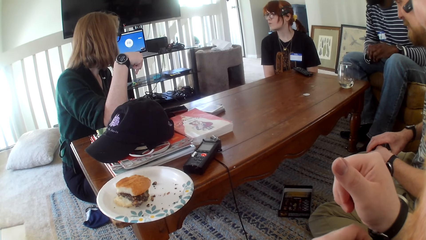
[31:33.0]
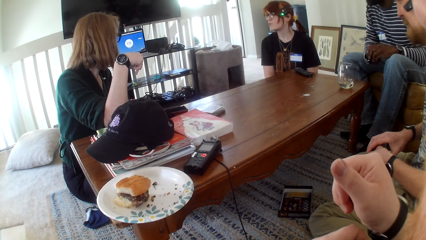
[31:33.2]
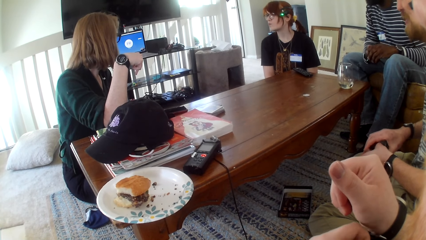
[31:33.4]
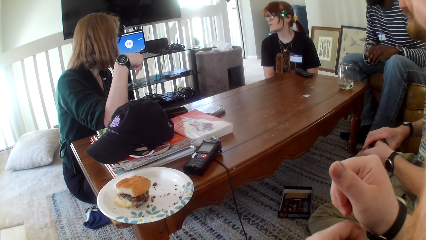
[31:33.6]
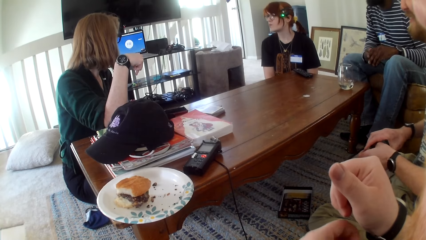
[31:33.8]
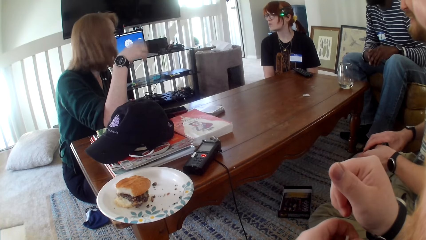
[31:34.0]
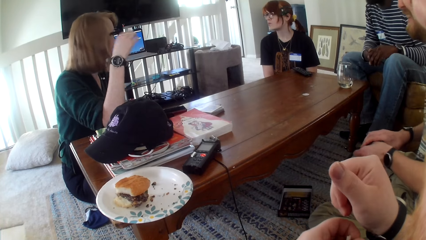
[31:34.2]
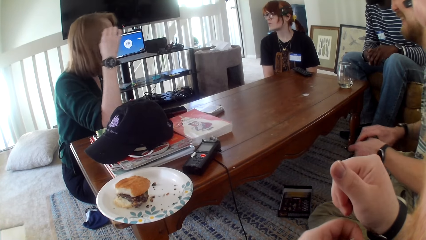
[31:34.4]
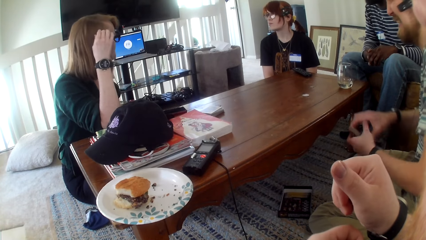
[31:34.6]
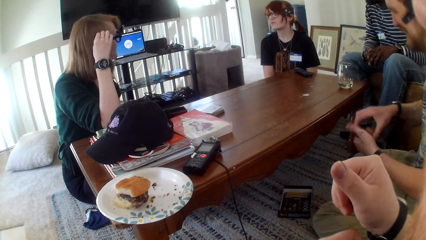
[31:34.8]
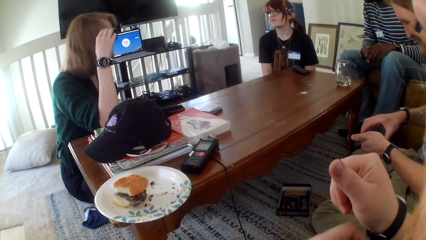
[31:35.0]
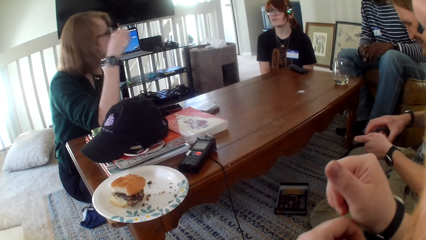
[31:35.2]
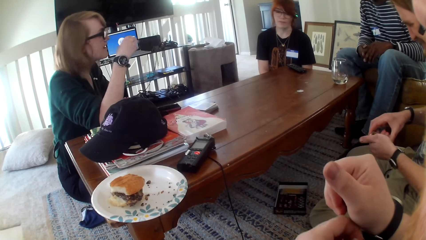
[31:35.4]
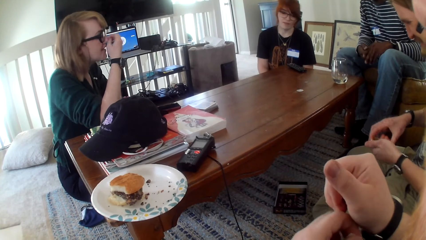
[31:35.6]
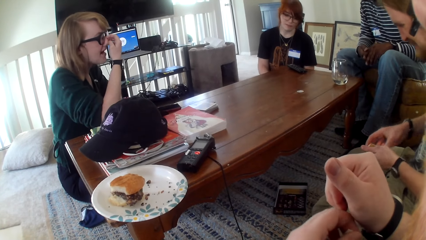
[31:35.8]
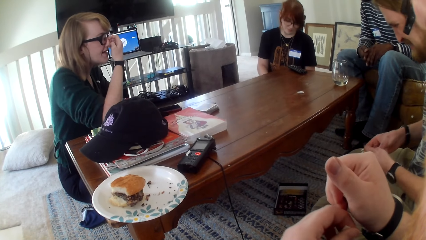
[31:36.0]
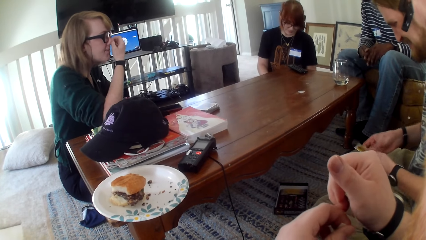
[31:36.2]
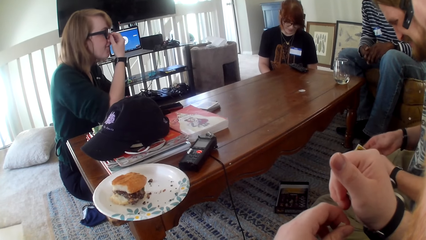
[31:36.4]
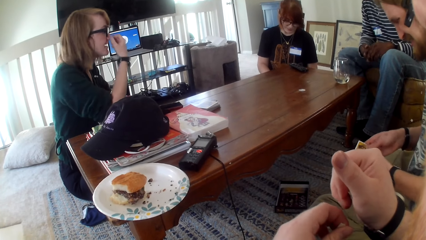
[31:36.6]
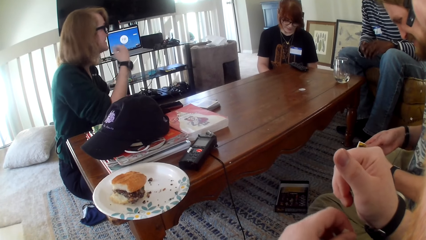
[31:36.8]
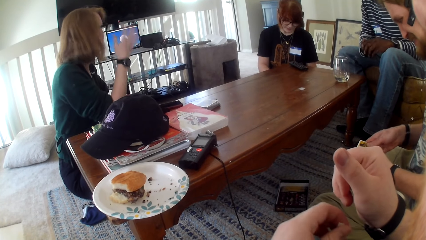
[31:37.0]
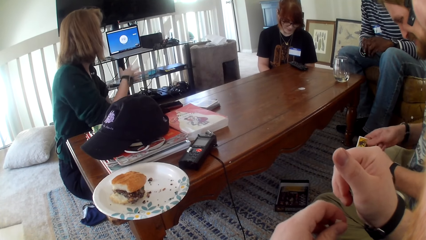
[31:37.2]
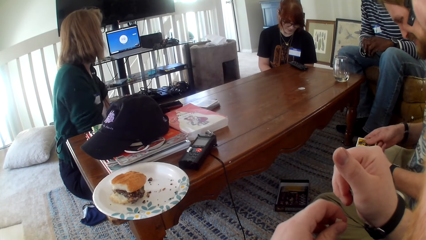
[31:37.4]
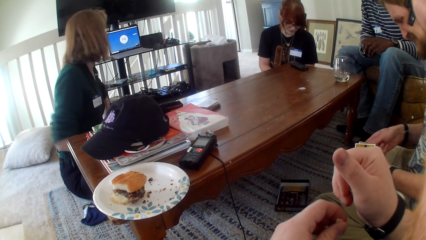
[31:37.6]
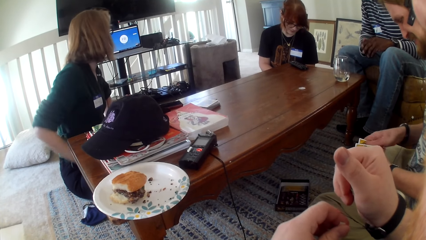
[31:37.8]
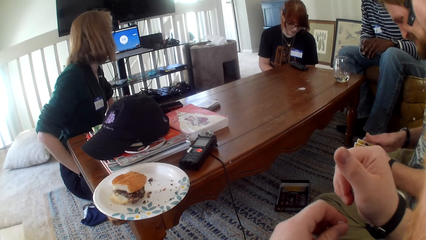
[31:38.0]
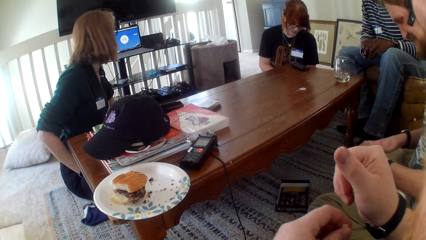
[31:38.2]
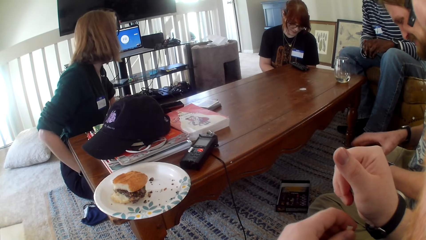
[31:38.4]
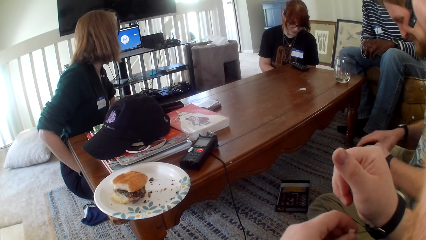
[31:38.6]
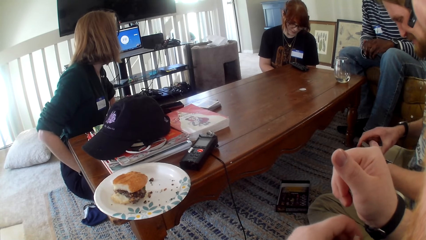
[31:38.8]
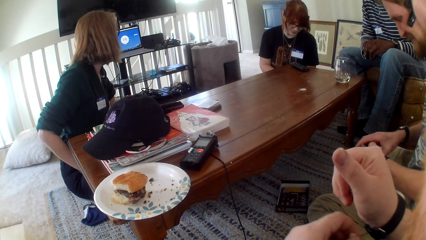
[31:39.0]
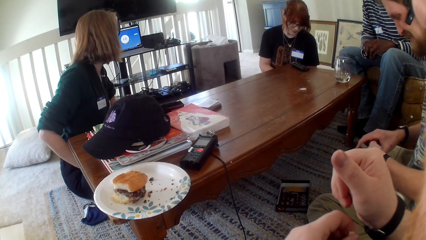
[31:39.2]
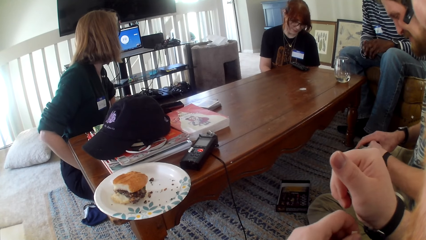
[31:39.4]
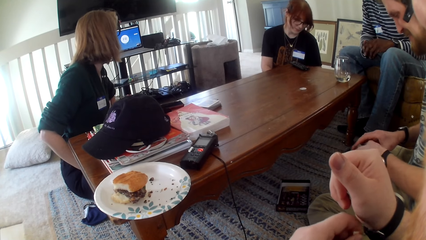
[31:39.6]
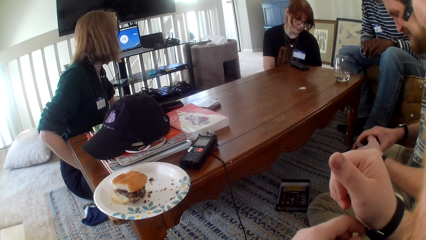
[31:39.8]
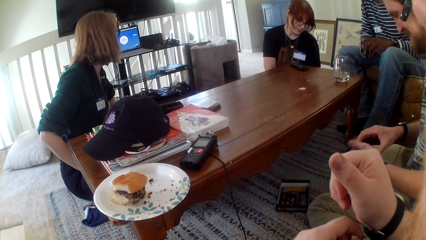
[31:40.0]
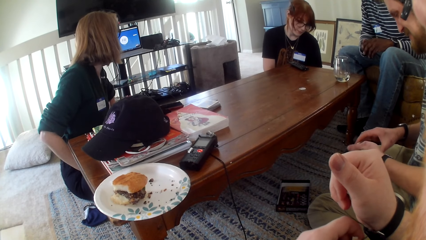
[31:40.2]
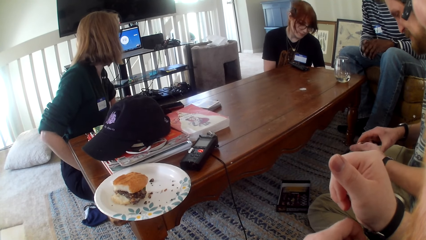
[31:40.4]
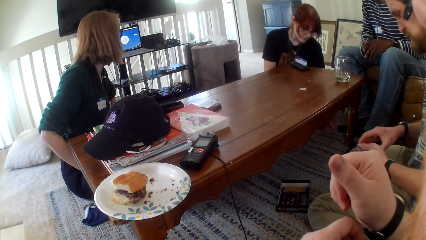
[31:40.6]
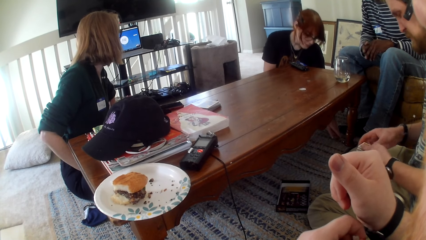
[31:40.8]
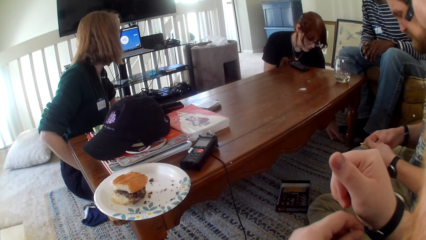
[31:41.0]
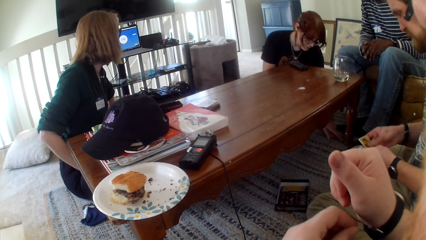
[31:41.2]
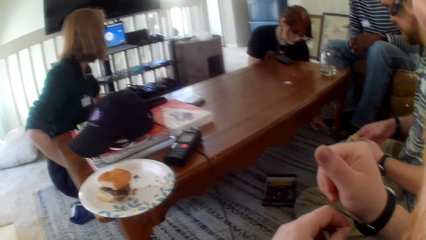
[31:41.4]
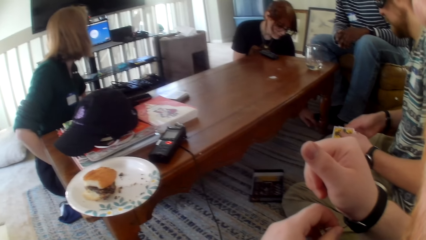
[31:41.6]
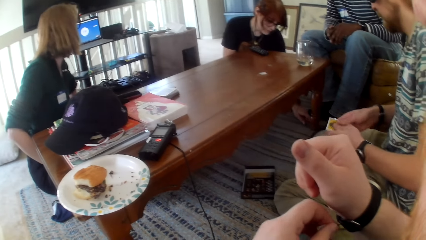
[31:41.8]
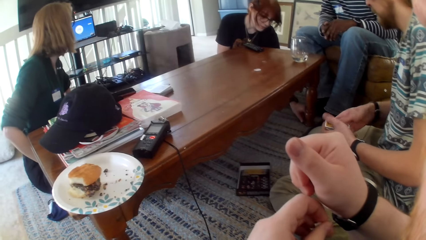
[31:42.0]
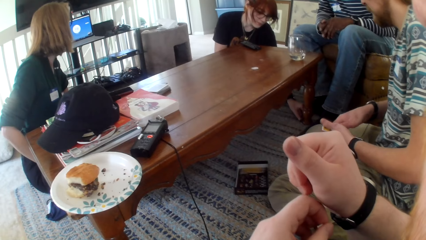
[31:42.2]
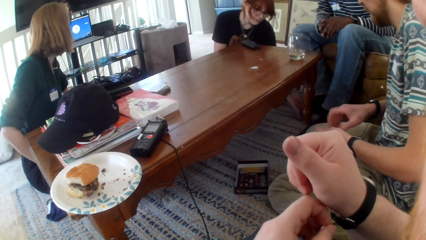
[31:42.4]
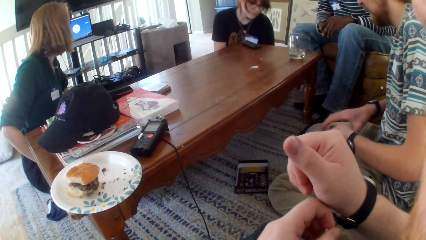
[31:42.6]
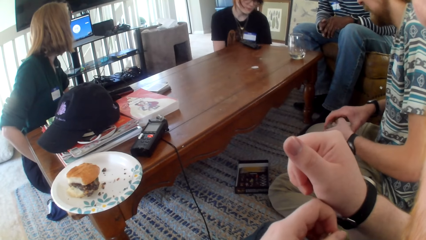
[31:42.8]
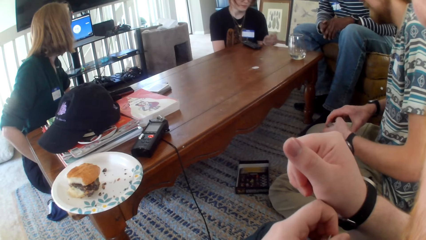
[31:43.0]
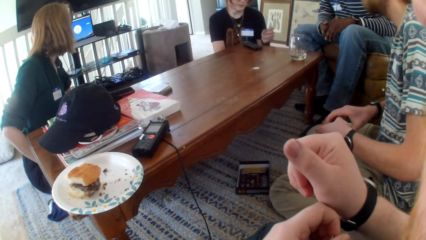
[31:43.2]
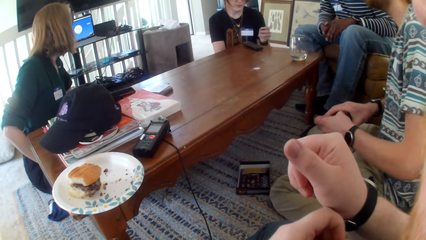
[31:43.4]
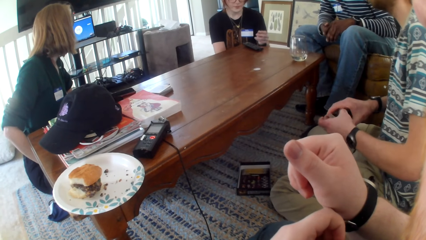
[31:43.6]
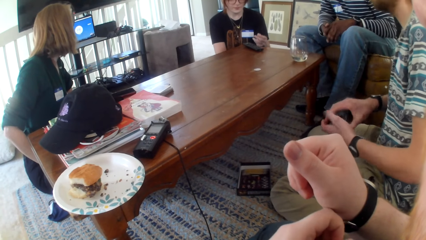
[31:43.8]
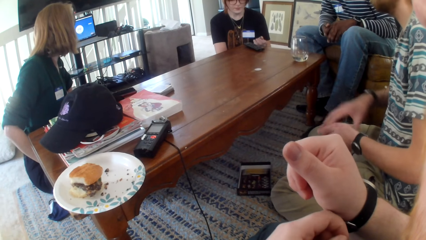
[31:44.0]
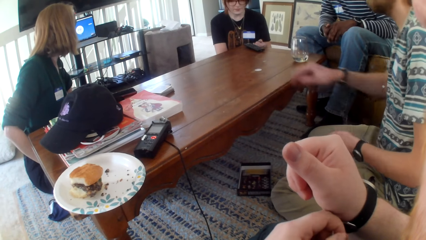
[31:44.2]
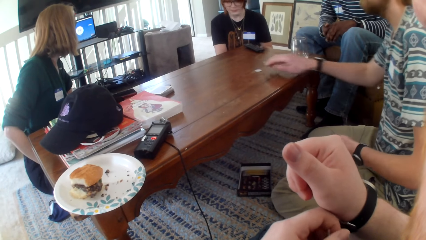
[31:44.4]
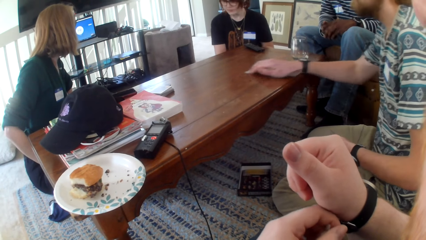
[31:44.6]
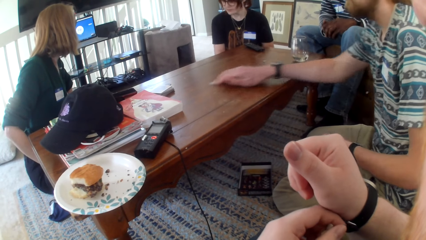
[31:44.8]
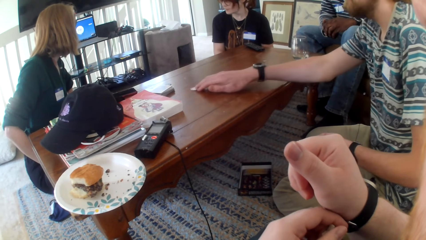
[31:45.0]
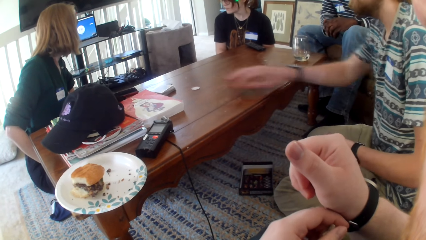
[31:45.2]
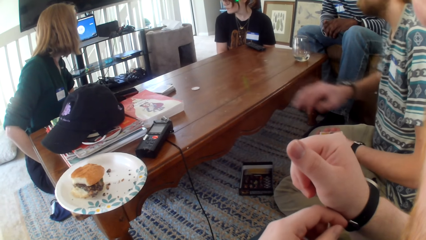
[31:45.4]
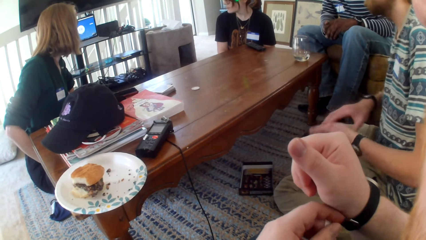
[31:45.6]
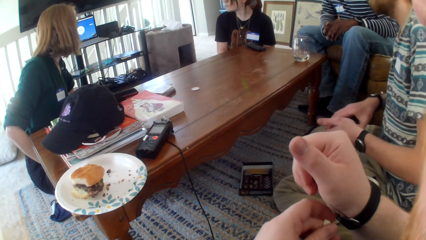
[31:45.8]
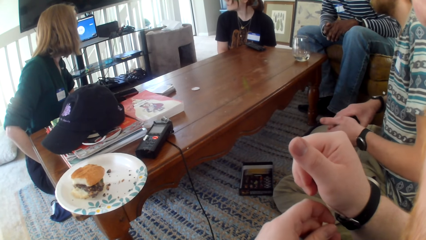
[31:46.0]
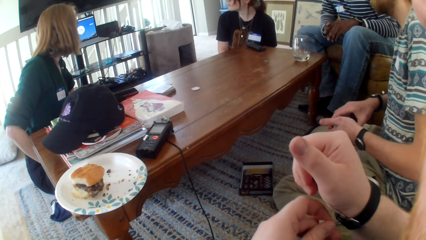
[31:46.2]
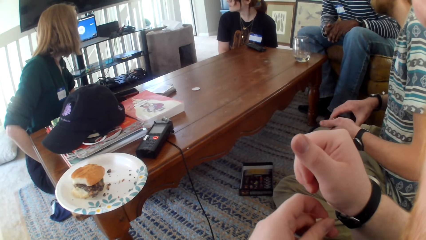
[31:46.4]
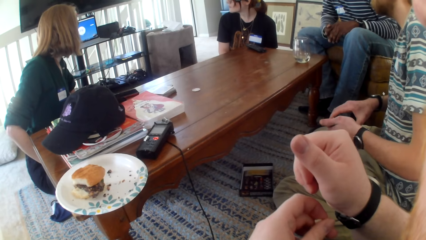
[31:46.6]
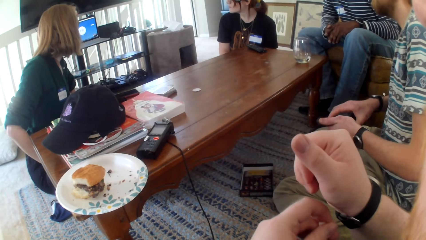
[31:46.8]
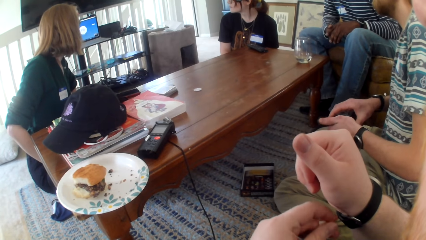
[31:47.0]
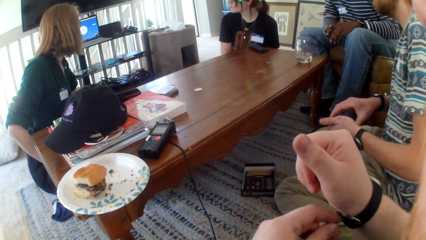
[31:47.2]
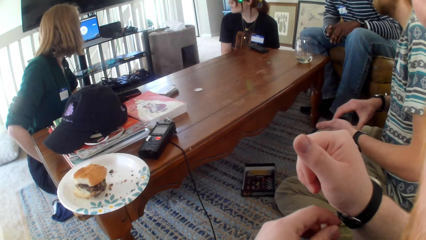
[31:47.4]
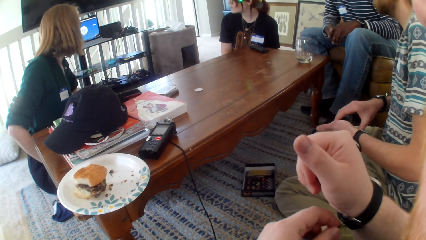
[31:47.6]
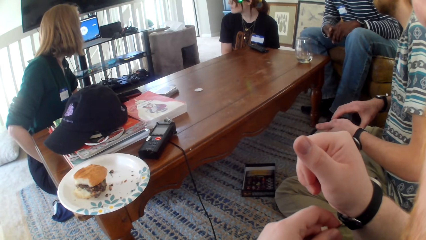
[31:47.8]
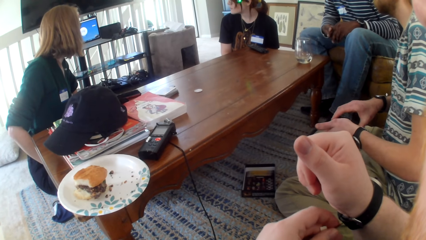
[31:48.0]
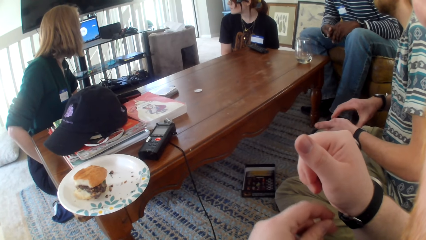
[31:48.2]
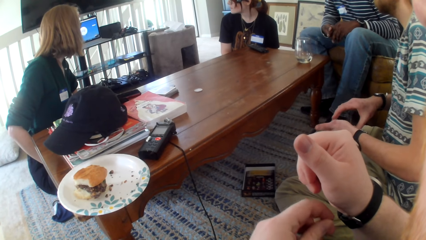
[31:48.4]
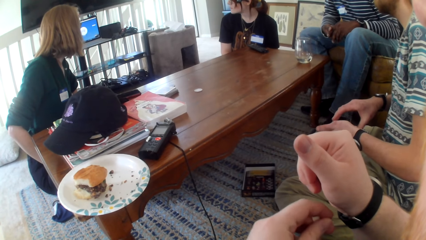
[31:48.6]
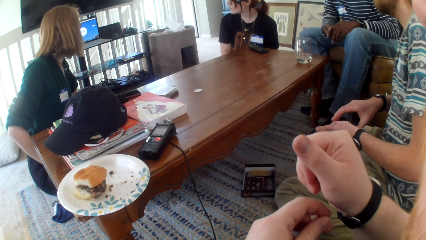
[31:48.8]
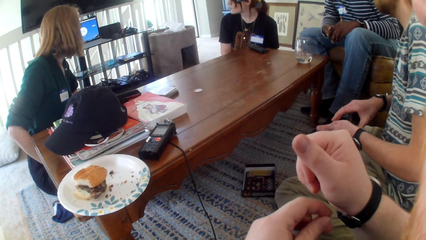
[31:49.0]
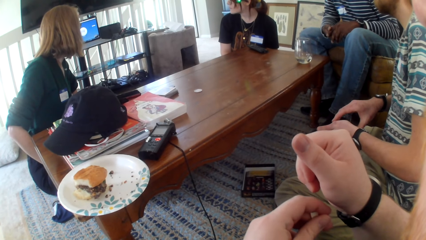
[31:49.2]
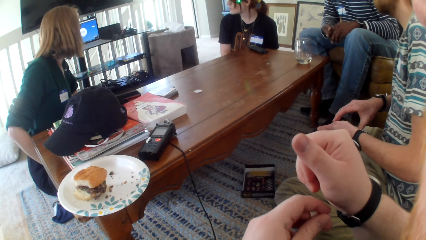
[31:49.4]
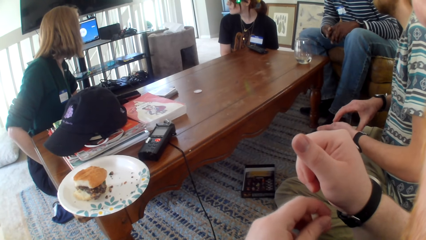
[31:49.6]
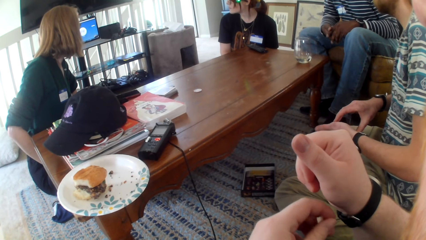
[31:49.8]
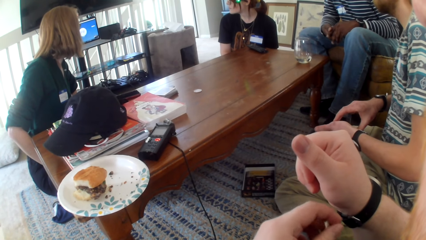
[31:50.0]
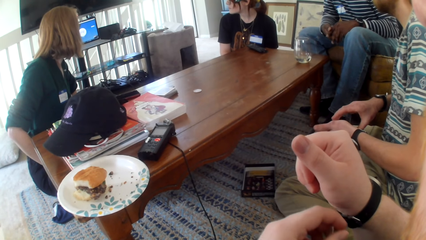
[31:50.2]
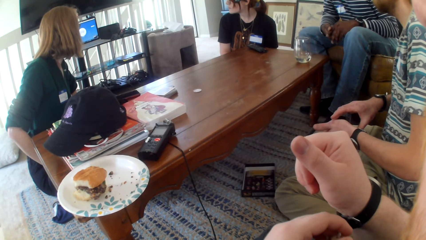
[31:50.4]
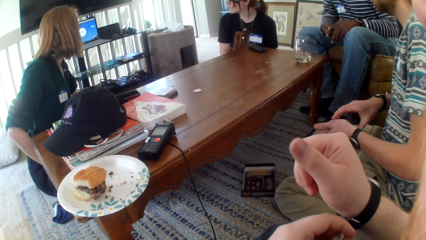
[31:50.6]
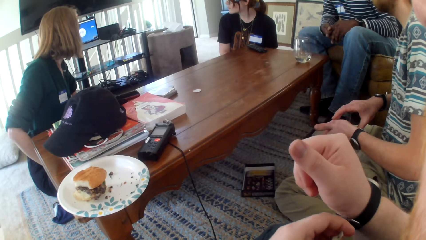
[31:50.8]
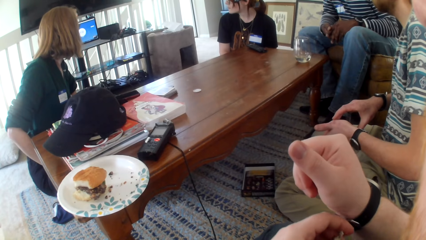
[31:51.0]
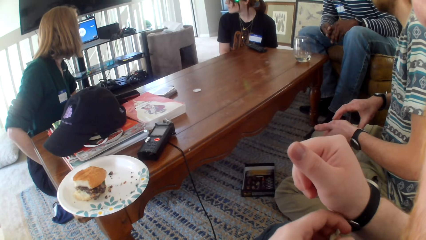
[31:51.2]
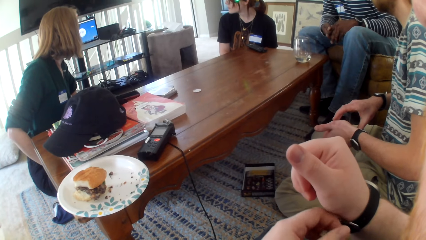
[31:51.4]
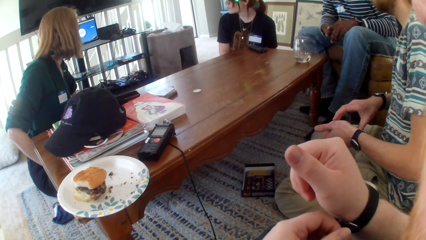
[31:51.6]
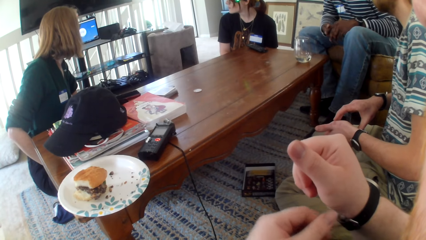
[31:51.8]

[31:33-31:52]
A man moves his hand.
